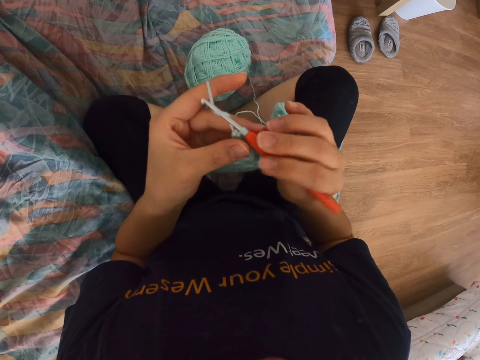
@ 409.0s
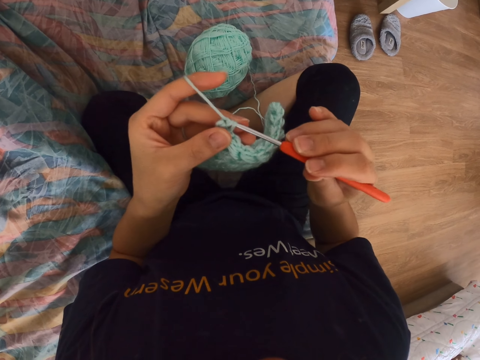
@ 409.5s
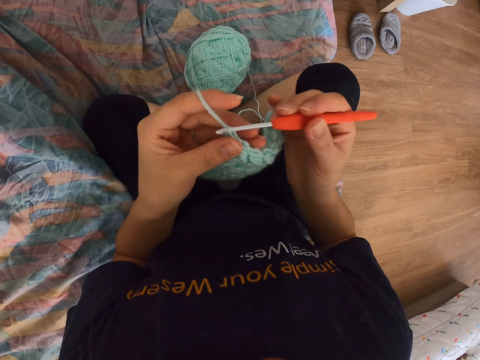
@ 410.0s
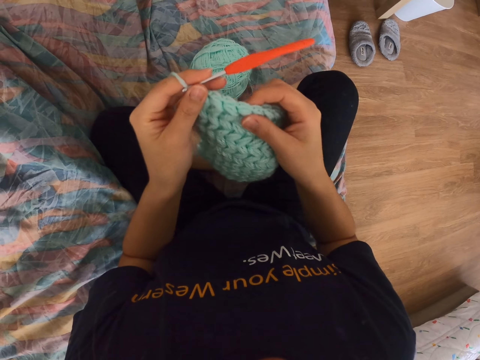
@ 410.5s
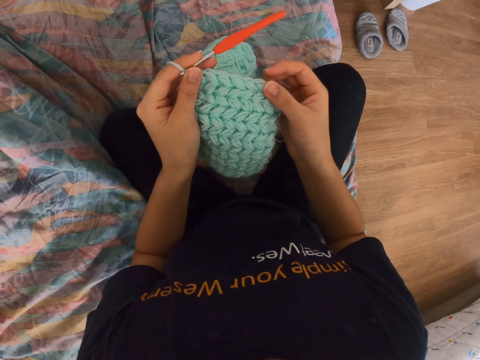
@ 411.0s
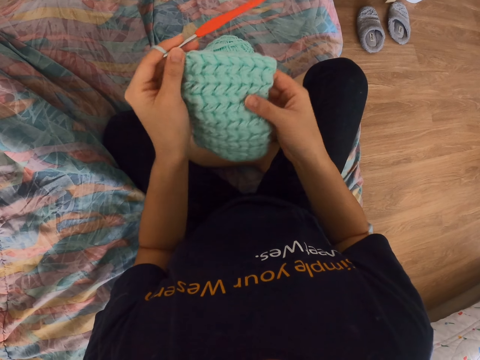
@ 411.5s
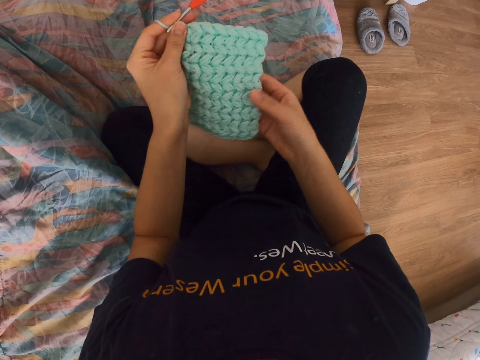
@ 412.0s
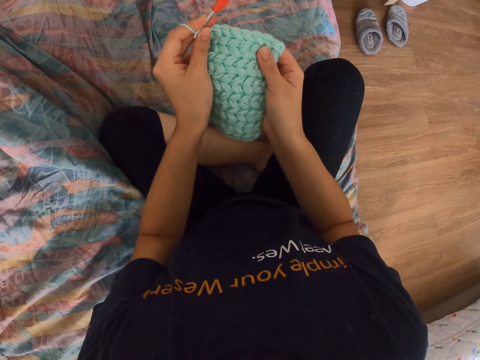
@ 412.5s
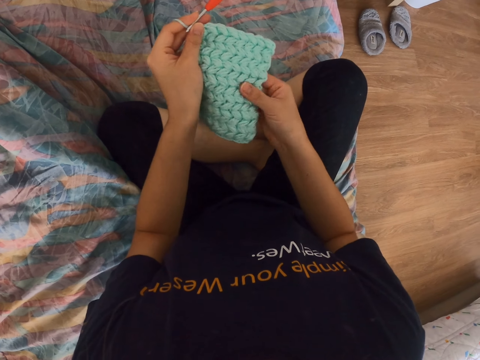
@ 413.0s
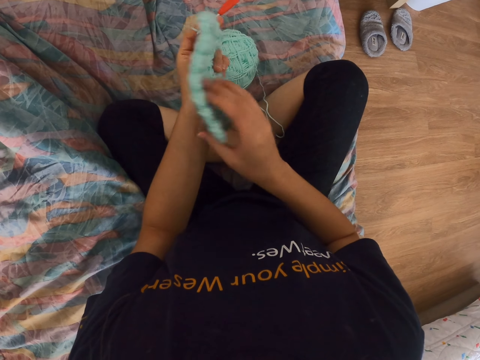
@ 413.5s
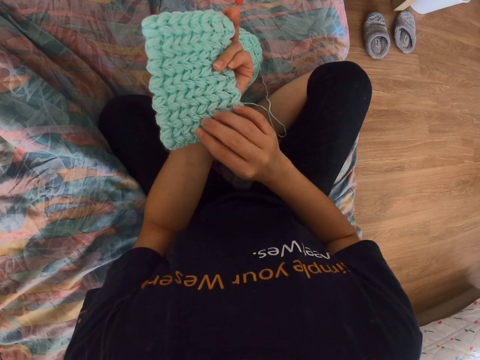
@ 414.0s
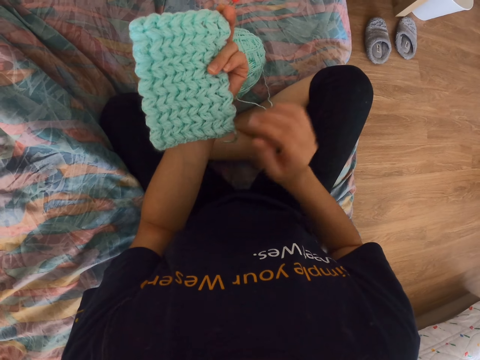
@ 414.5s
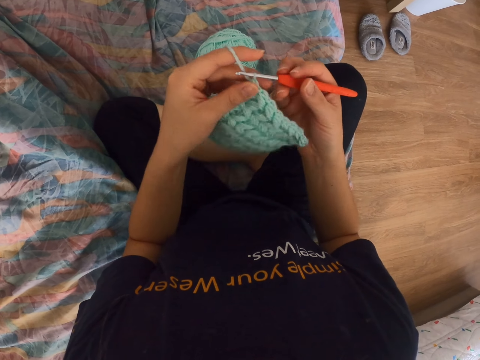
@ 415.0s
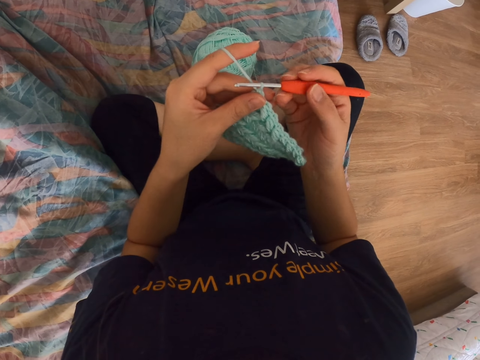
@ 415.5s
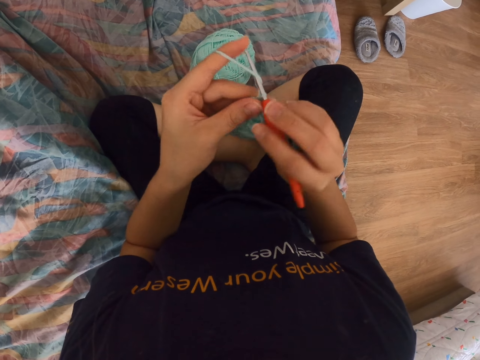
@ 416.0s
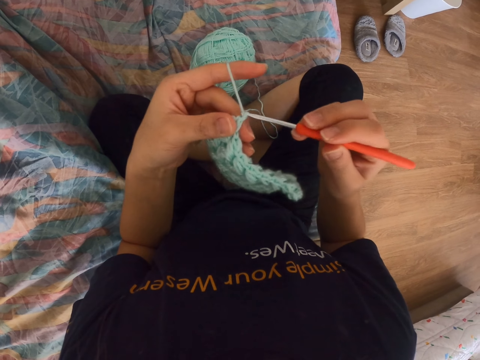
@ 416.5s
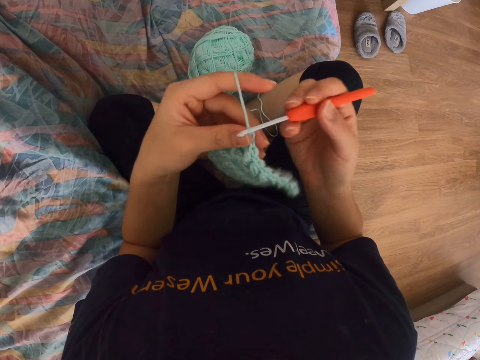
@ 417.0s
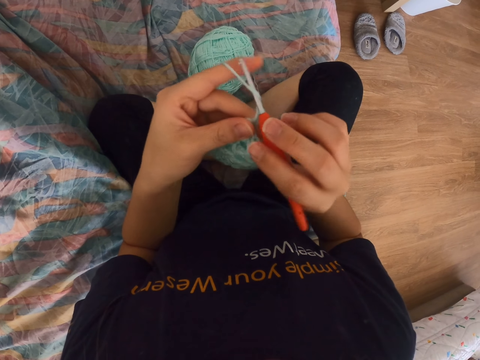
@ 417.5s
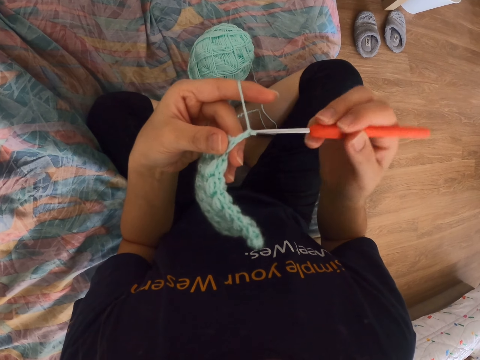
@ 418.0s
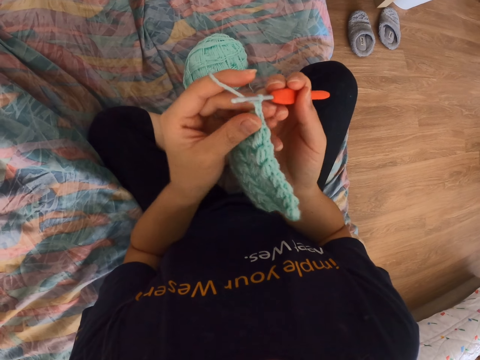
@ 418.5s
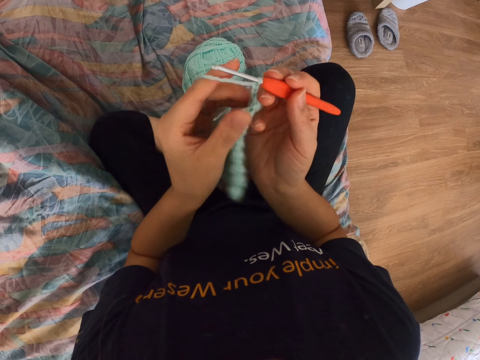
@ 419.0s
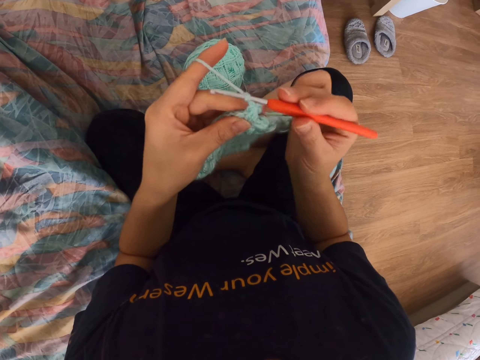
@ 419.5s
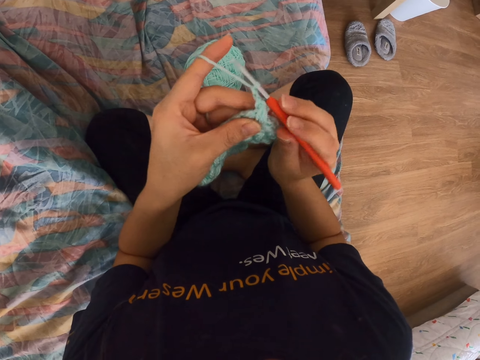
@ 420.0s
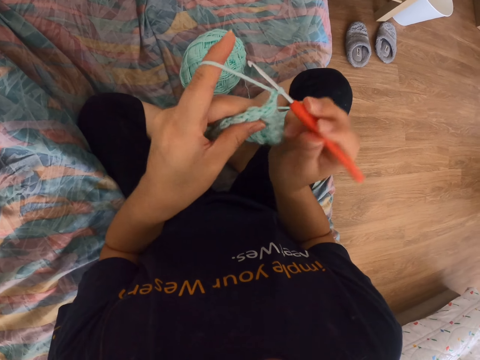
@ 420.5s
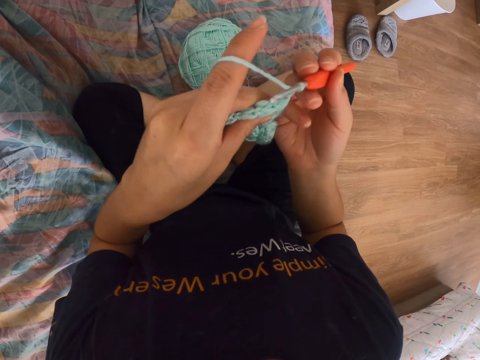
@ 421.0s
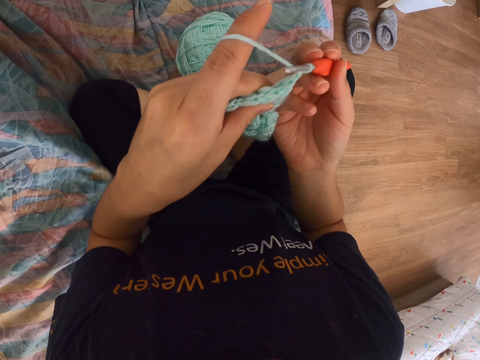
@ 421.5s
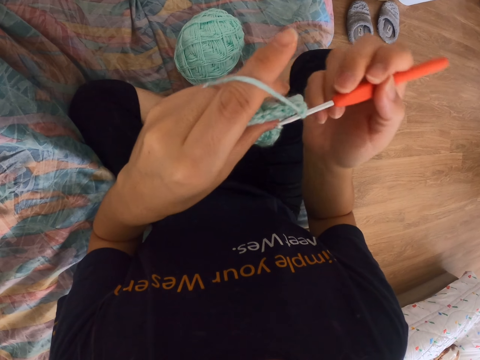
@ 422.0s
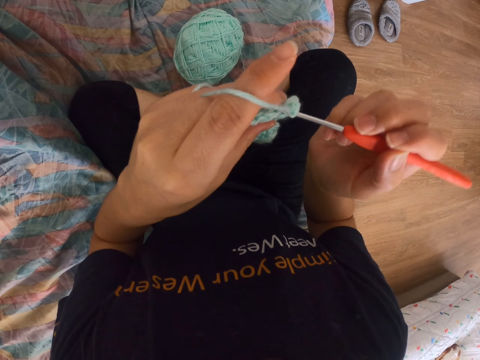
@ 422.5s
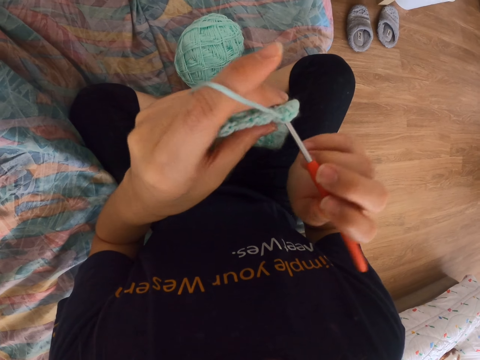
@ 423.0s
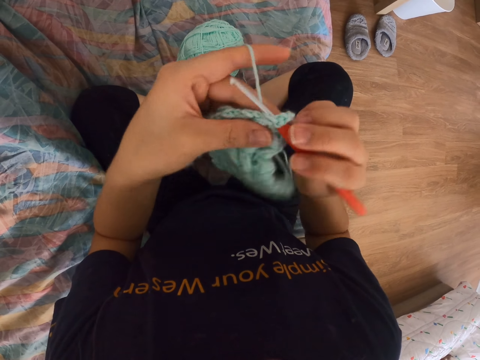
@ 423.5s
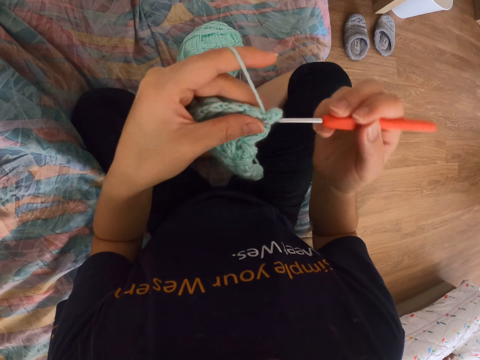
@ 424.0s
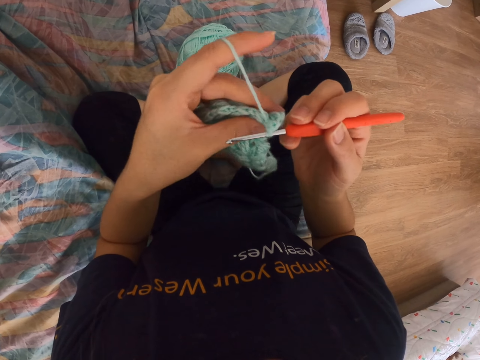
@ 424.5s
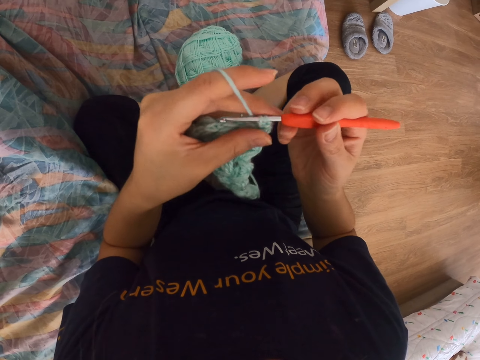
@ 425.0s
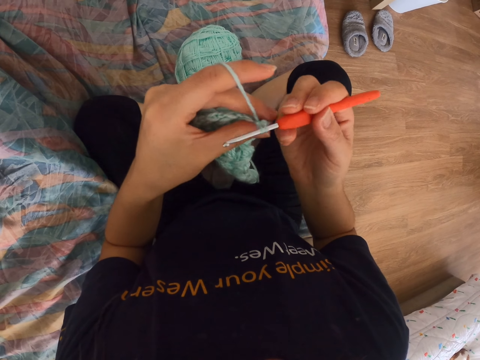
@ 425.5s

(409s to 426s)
The camera wearer checks the knitted part. They touch the crochet cloth. They hold the crochet needle. They knit. They crochet the cloth.

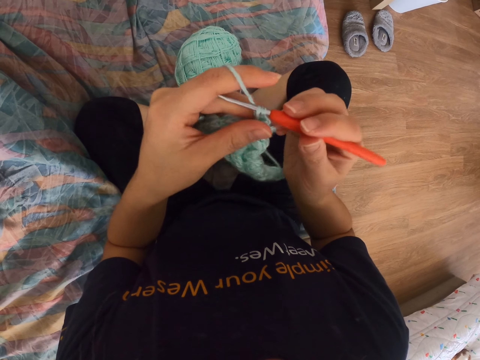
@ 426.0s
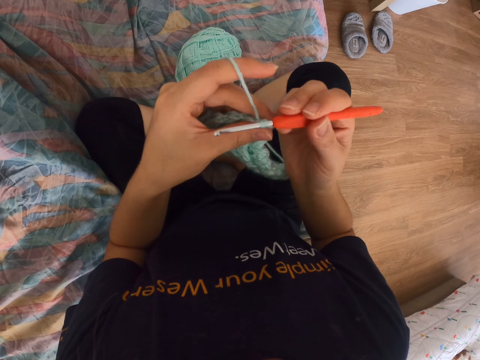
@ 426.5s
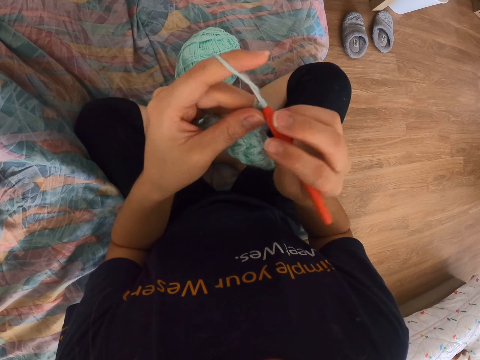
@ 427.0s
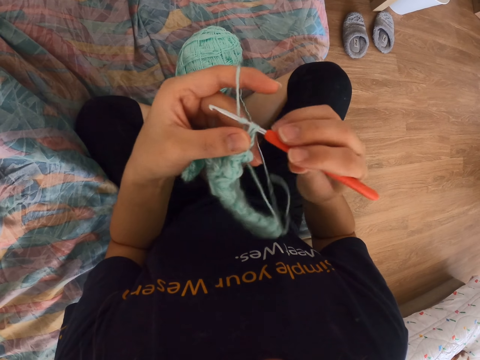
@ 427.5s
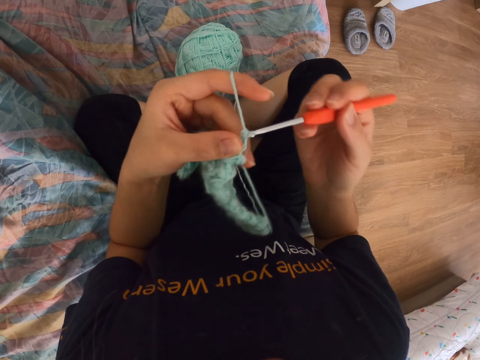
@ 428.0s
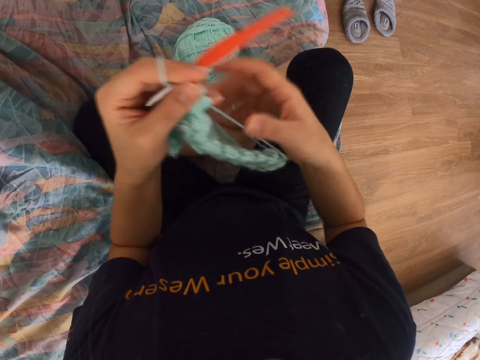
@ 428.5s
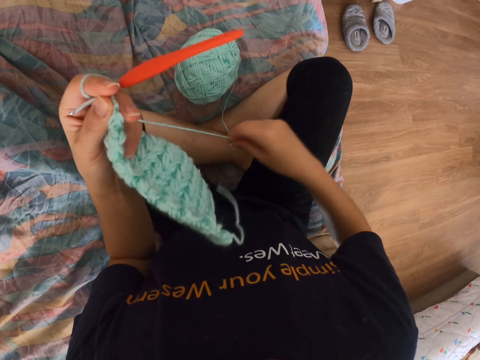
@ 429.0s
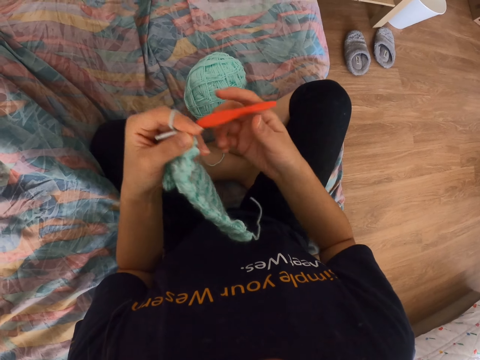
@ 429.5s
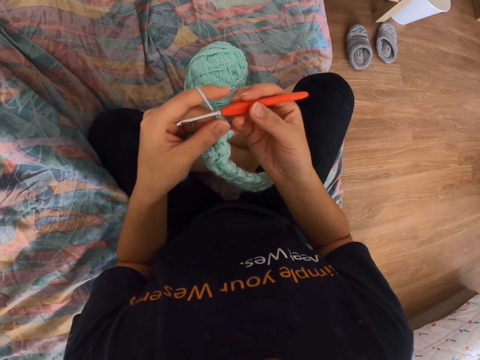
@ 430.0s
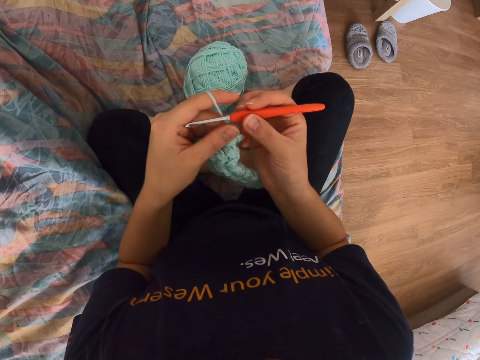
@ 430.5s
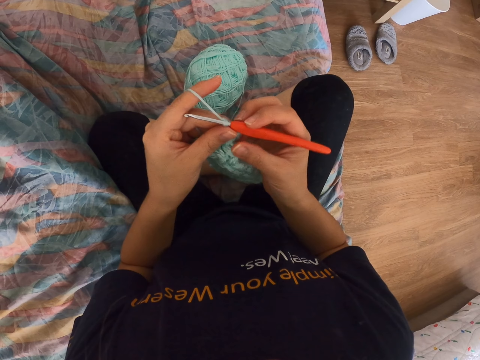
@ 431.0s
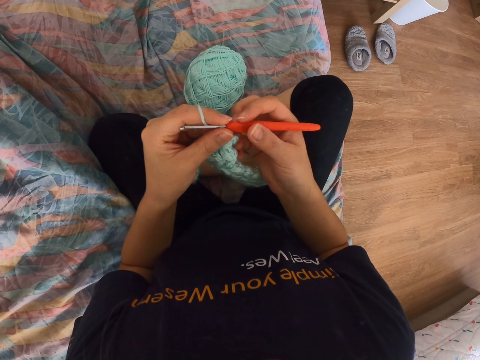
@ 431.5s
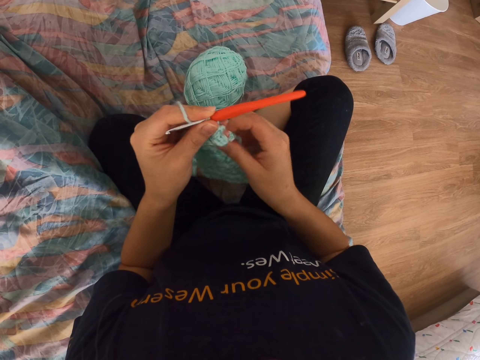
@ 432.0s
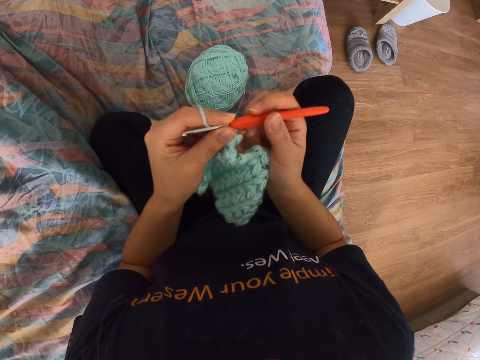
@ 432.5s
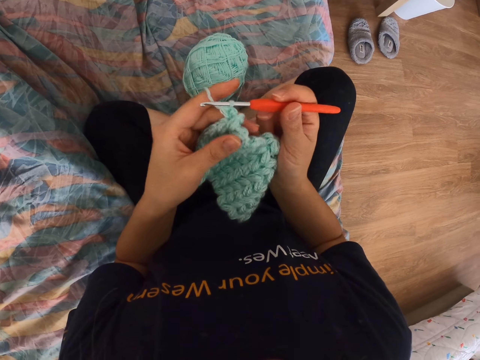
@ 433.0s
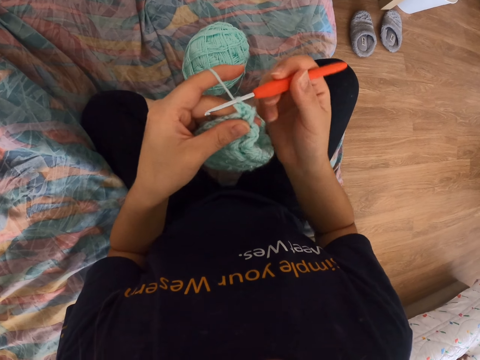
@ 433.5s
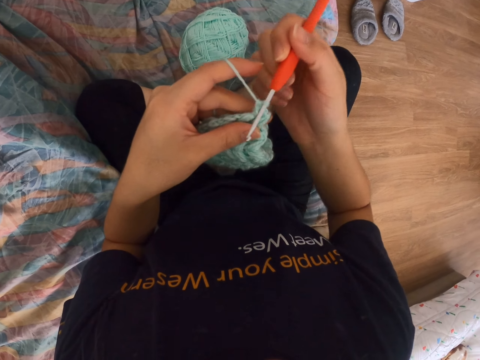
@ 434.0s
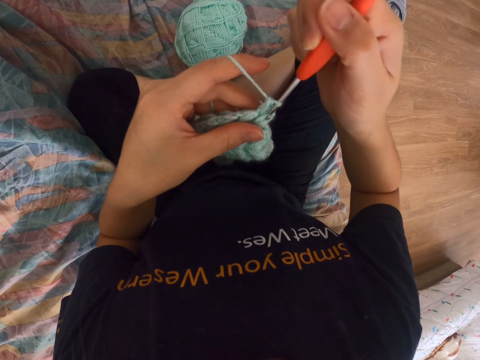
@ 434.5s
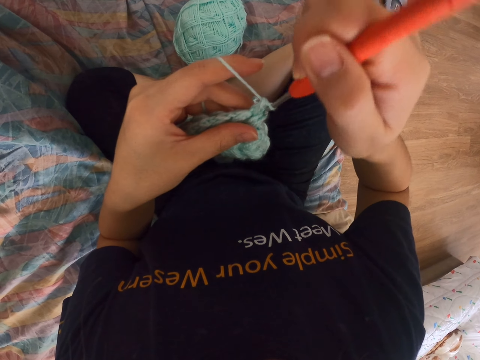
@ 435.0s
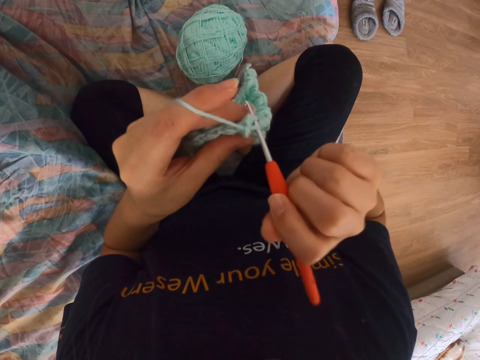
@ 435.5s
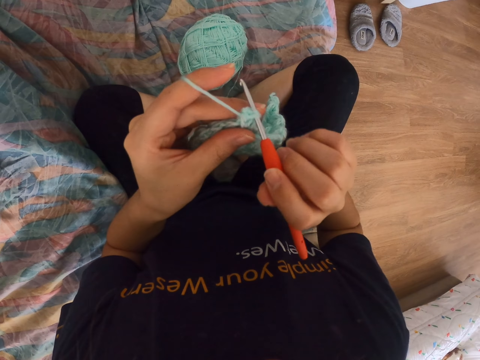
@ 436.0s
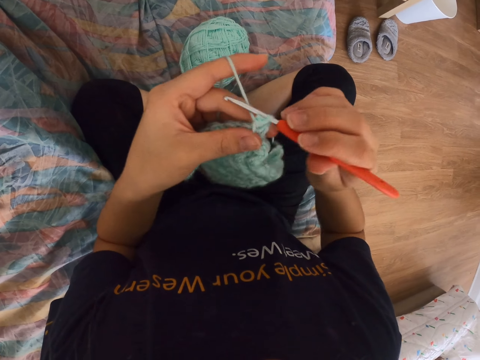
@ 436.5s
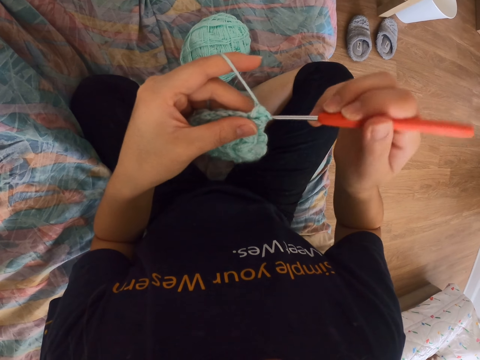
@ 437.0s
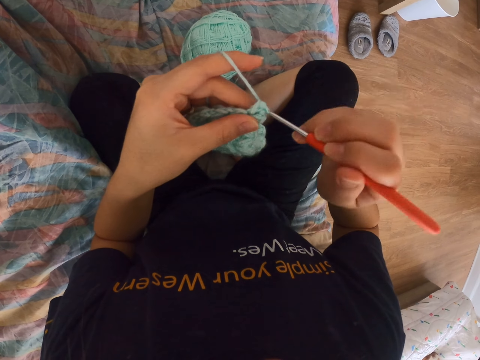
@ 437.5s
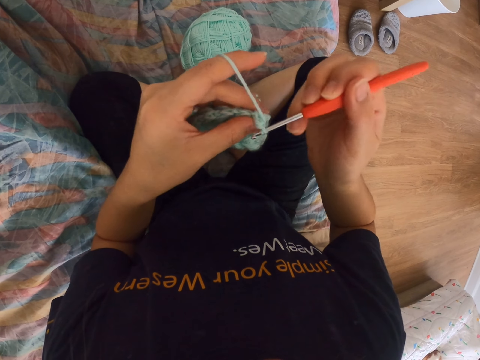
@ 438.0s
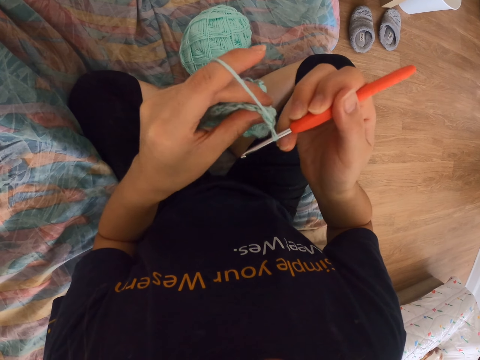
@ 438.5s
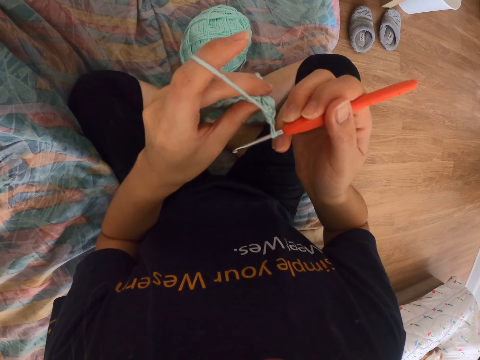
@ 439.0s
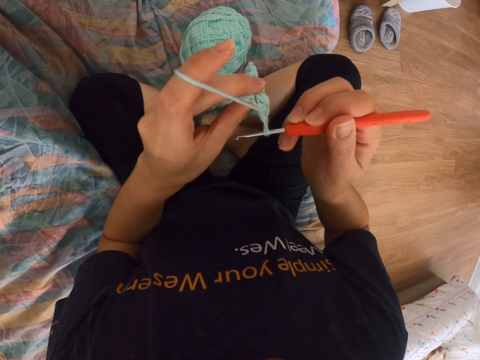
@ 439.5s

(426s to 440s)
The camera wearer straightens the yarn. They hold the crochet needle. They knit.
